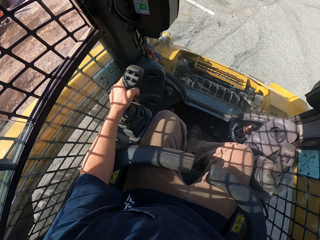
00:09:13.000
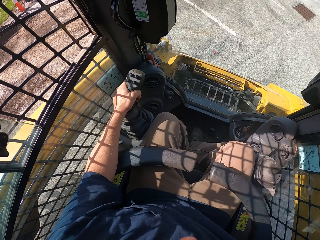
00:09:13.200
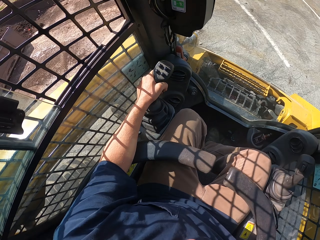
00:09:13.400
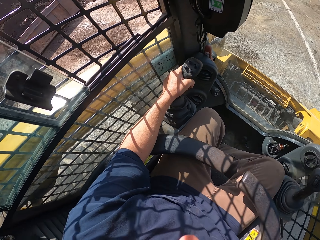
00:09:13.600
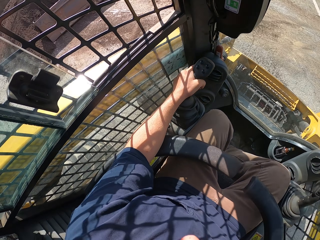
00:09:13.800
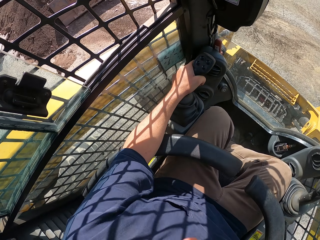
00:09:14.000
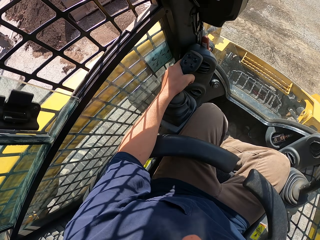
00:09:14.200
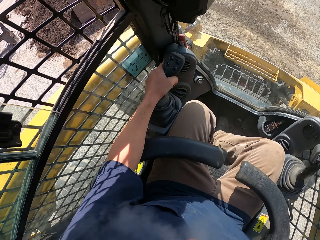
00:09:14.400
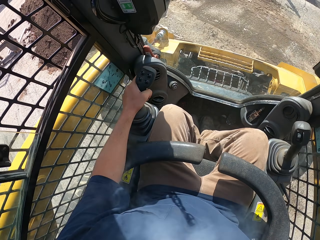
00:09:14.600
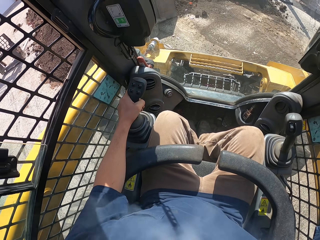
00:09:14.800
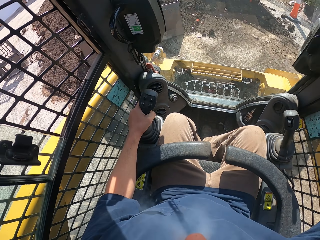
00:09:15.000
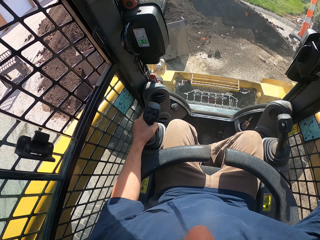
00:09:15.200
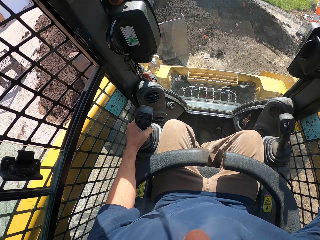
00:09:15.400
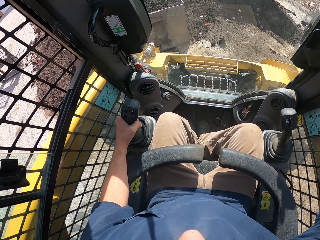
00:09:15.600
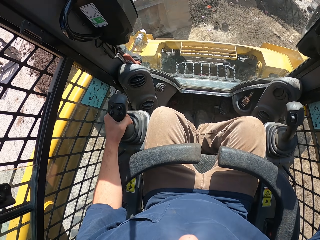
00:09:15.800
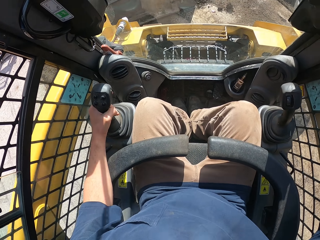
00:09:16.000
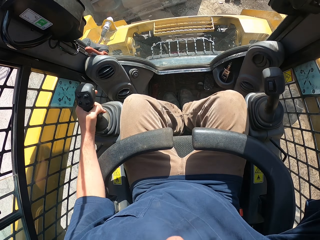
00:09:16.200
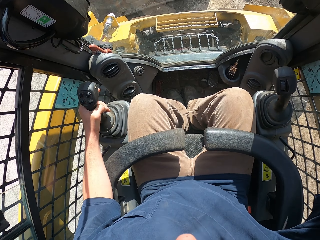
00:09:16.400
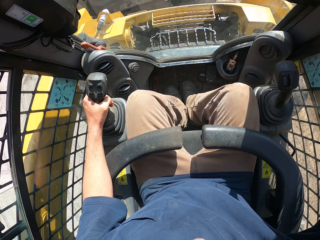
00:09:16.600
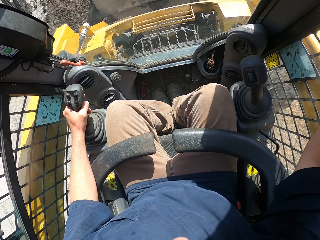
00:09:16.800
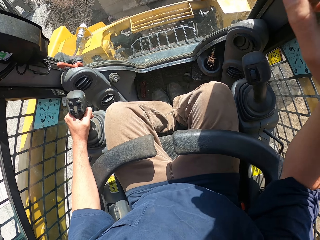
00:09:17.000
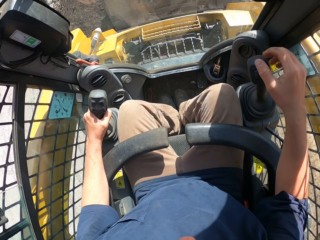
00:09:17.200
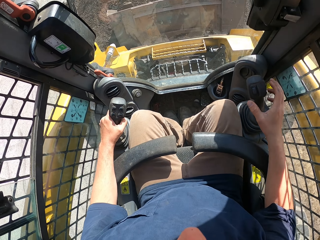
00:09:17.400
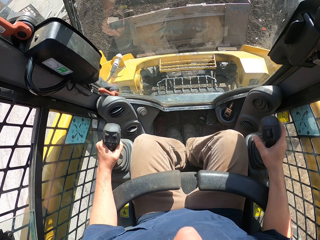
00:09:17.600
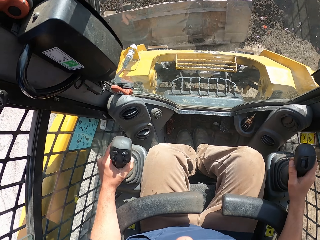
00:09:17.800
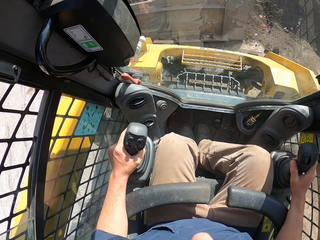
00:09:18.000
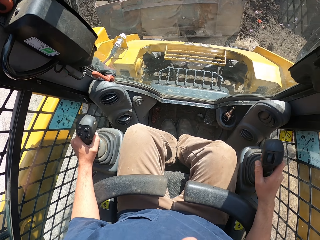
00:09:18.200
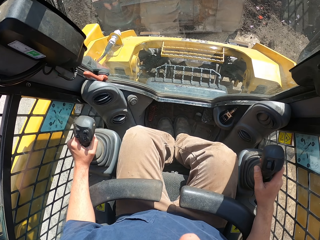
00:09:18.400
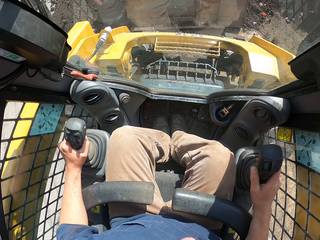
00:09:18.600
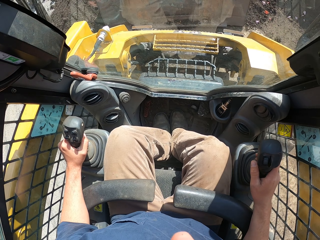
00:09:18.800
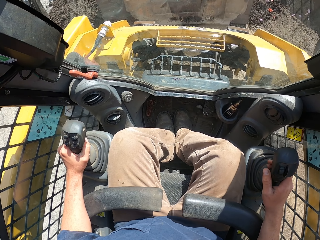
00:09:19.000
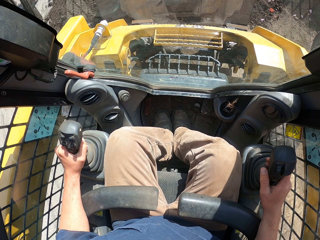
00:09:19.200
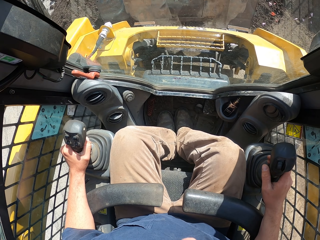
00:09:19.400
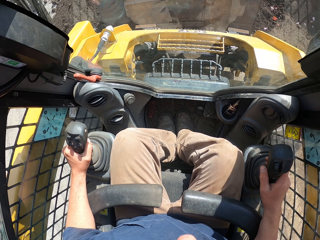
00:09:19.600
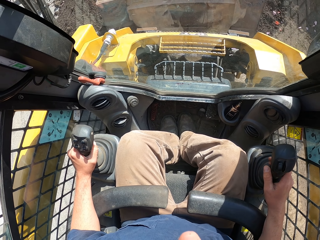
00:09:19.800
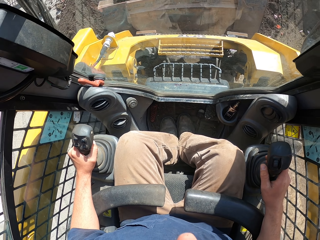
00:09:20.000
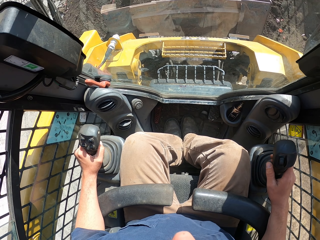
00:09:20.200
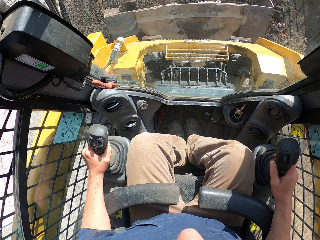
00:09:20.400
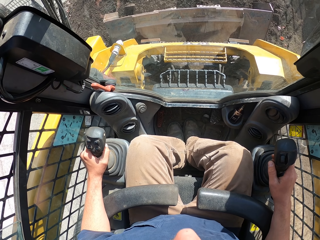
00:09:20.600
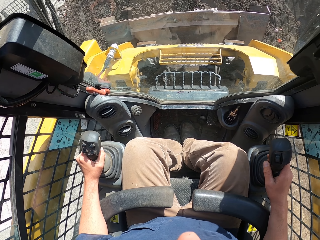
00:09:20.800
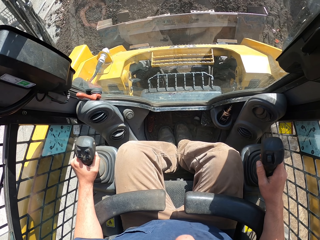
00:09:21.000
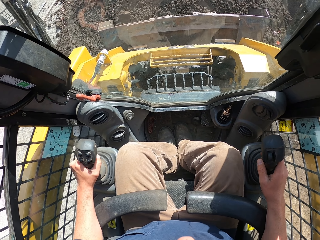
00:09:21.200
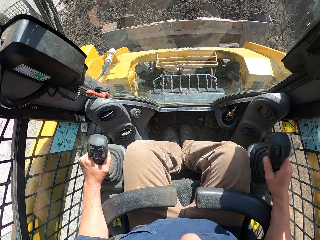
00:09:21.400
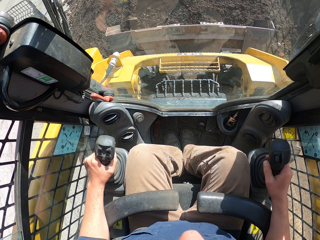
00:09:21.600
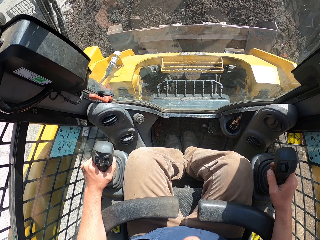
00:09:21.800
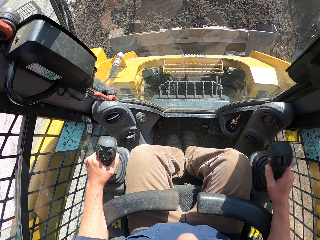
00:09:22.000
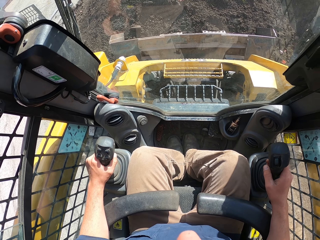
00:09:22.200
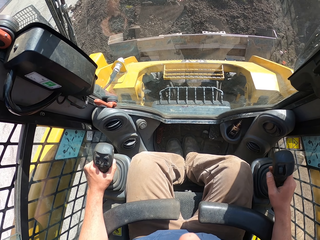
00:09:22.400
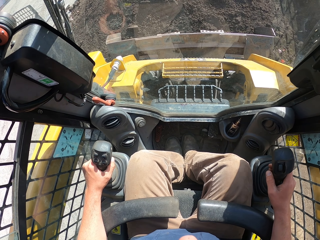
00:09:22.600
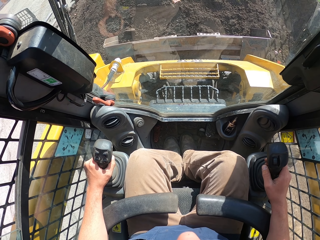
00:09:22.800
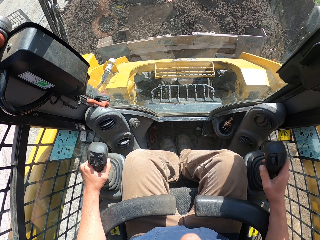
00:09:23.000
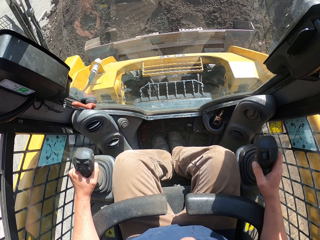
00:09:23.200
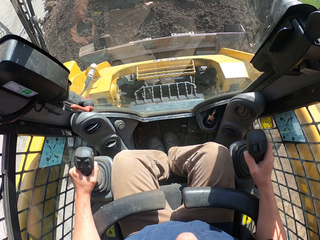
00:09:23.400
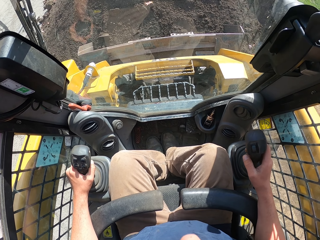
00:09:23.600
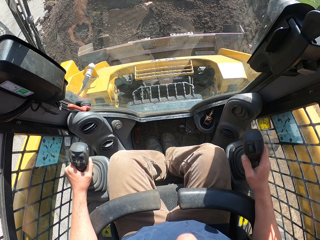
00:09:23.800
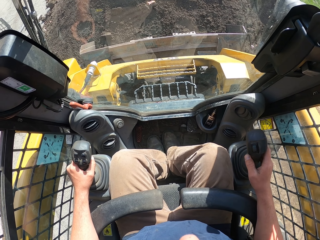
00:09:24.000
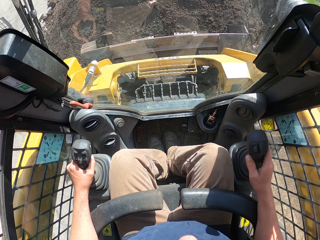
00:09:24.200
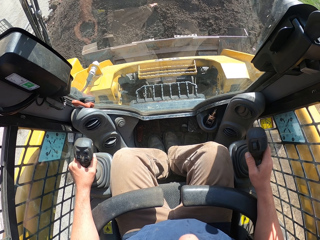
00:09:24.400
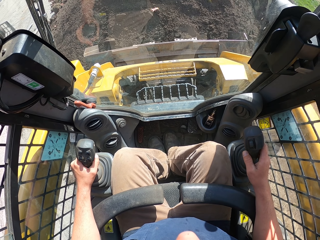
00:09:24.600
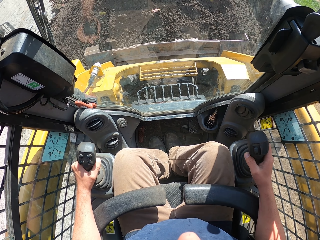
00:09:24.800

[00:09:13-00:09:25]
The camera wearer moves a gear lever using his left hand. He drives a forklift. He moves the gear lever using his right hand. He drives the forklift.

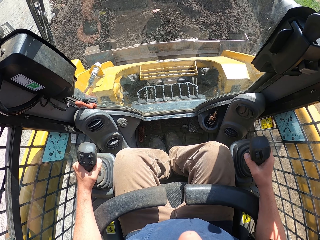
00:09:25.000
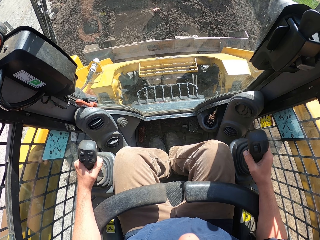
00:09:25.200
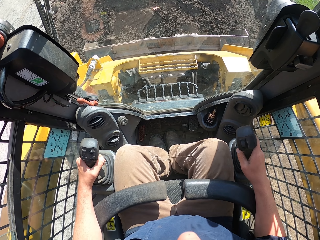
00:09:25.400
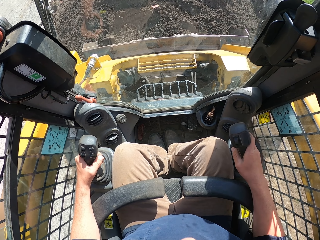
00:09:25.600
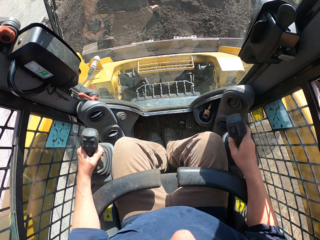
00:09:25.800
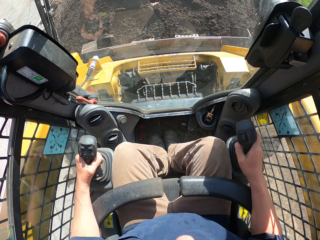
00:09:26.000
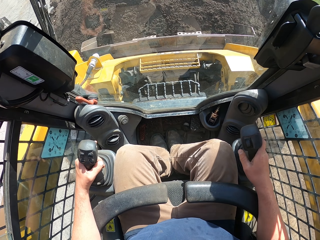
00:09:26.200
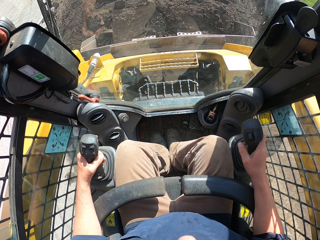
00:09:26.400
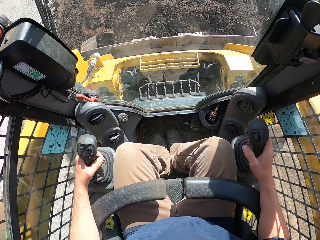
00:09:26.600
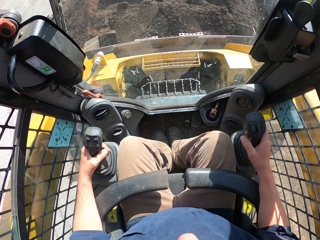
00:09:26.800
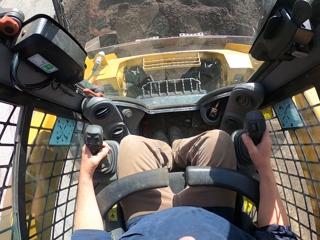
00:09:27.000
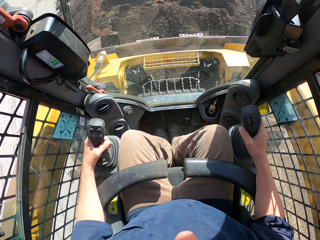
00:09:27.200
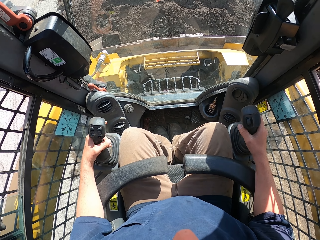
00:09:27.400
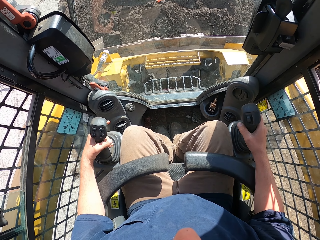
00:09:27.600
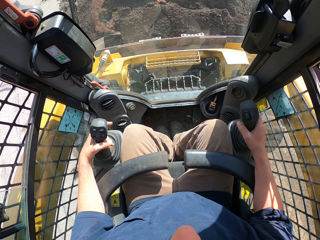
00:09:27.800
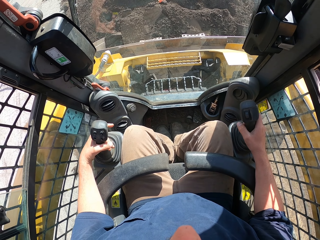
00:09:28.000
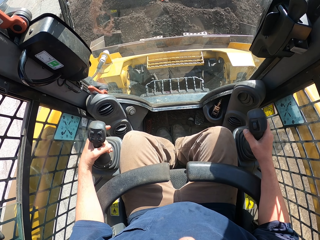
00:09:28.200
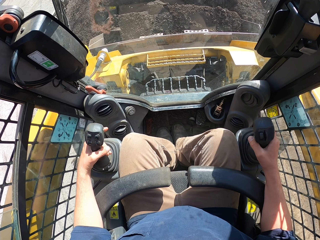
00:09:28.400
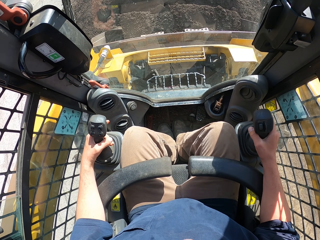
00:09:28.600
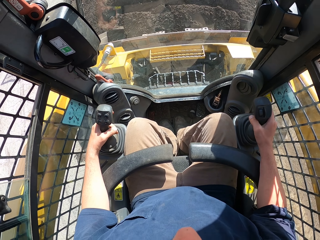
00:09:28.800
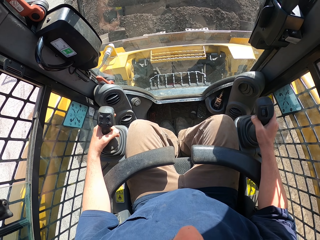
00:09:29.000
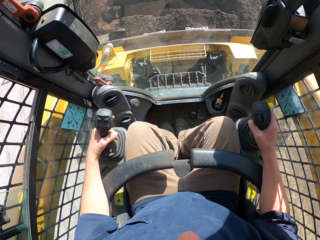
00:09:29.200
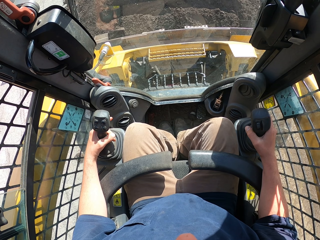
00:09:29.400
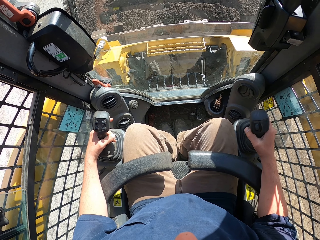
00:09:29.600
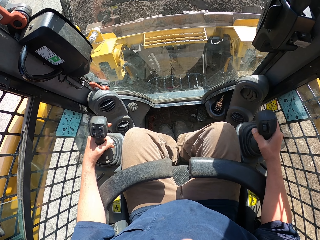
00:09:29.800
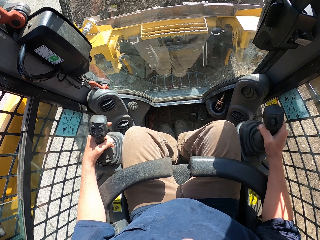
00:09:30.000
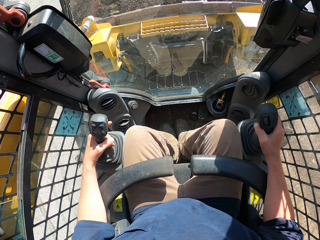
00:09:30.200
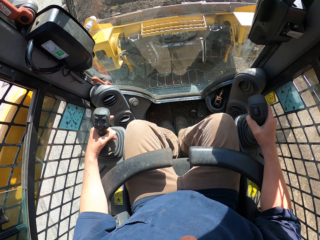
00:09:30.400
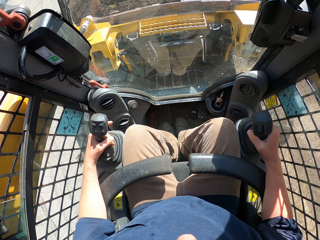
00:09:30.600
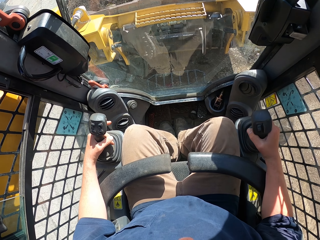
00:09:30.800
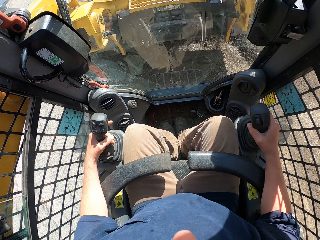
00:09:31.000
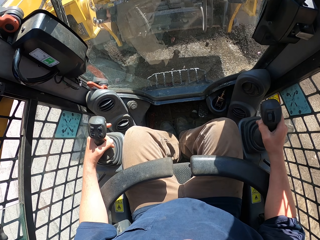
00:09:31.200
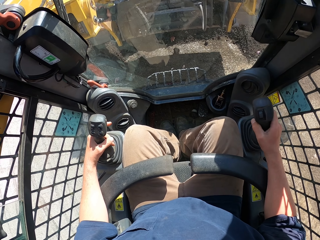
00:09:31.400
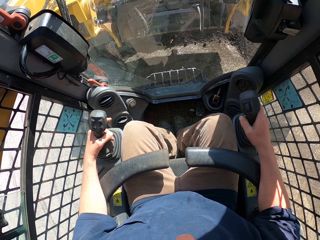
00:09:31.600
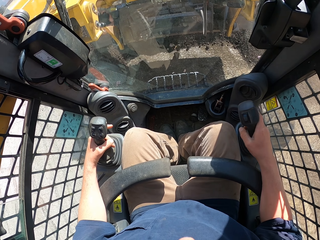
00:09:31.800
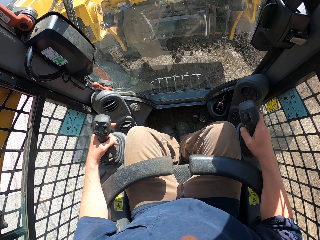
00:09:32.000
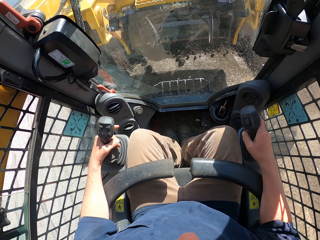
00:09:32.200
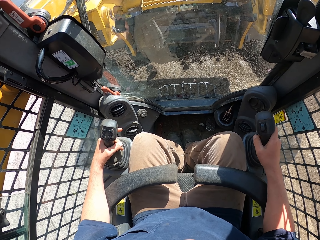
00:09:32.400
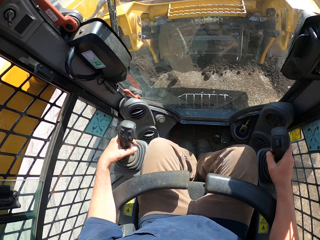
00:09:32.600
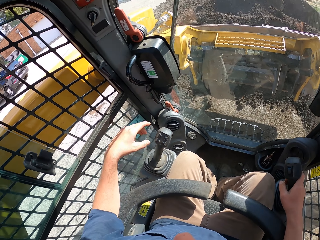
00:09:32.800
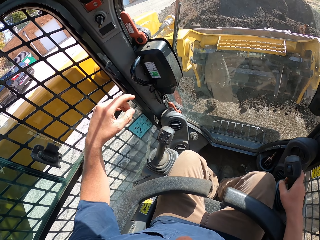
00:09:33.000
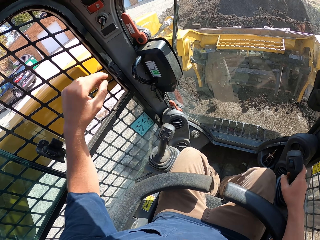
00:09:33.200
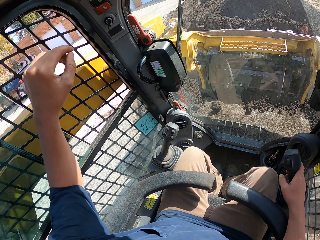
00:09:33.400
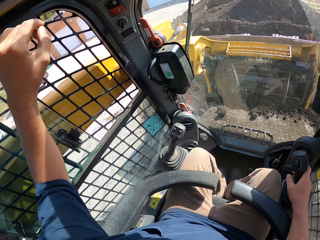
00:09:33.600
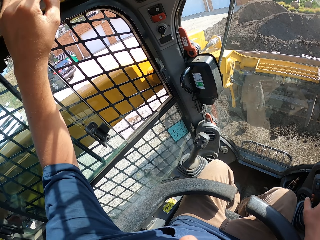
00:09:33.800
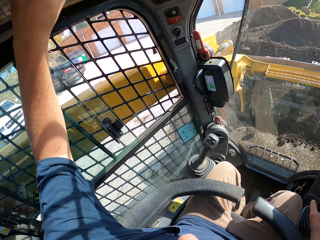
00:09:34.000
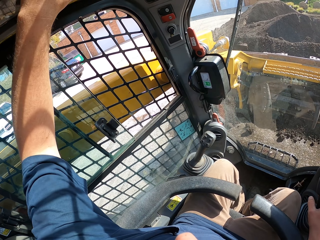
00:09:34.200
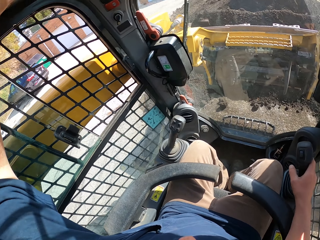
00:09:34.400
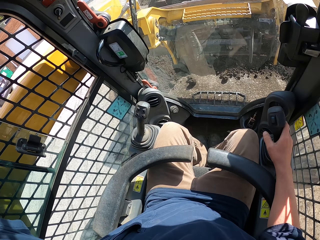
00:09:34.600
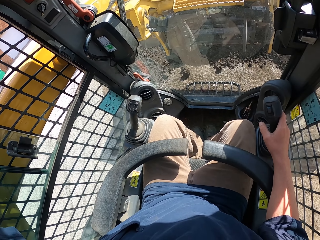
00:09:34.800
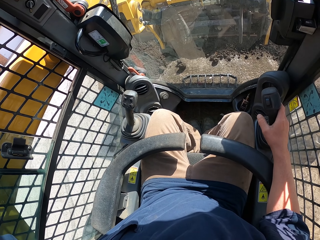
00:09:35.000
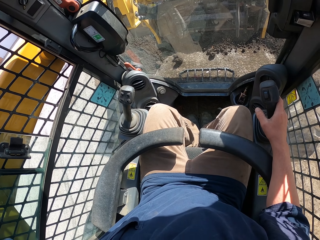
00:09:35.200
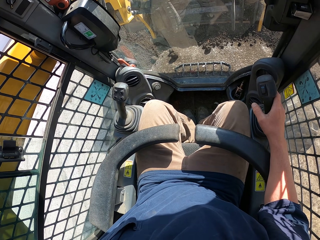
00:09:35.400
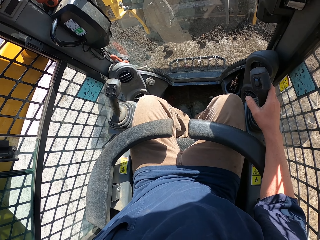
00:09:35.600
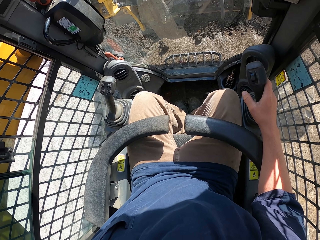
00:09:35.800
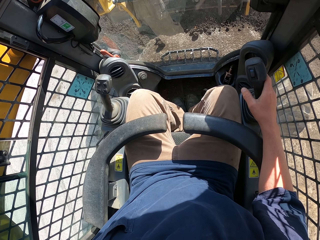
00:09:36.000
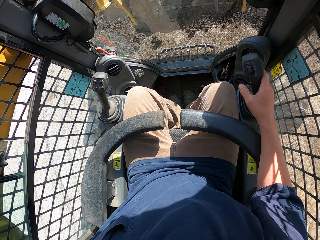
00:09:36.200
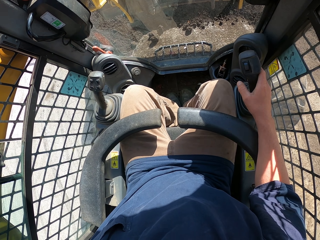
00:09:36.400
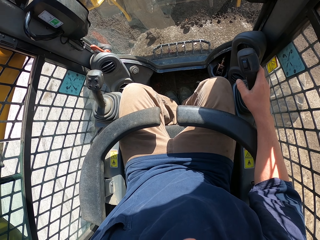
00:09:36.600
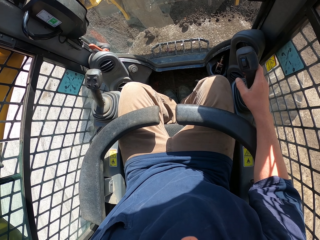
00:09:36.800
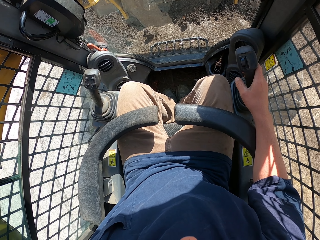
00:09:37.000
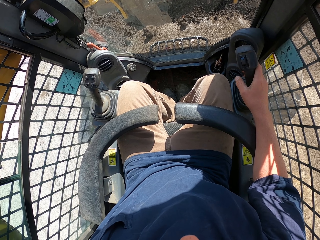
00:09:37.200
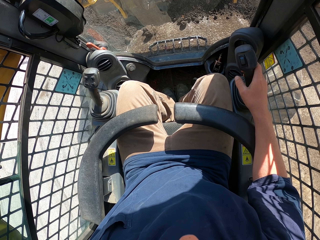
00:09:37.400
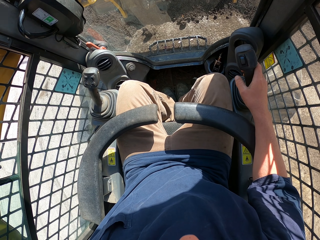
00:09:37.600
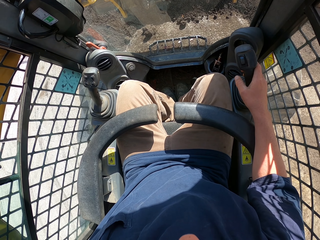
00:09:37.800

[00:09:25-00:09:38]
The camera wearer scoops sand on the forklift carriage. They press a button on the forklift.
